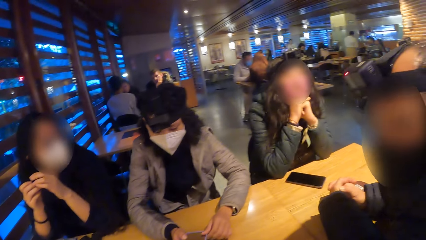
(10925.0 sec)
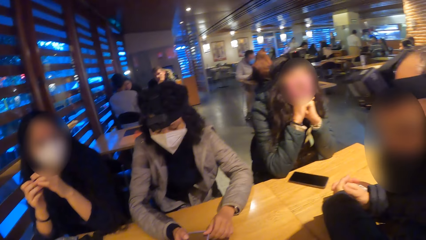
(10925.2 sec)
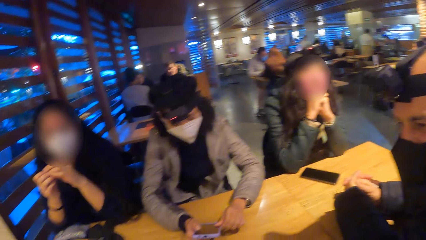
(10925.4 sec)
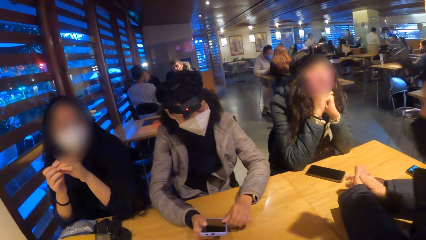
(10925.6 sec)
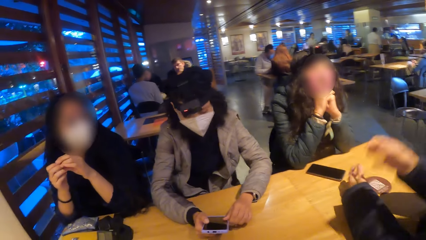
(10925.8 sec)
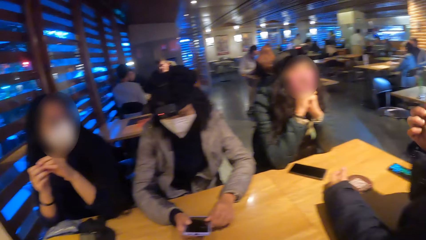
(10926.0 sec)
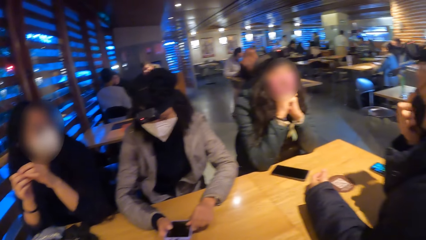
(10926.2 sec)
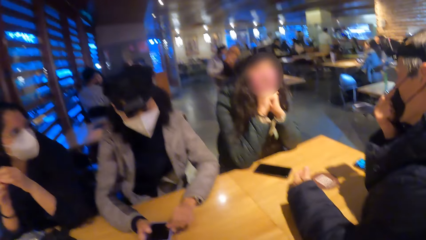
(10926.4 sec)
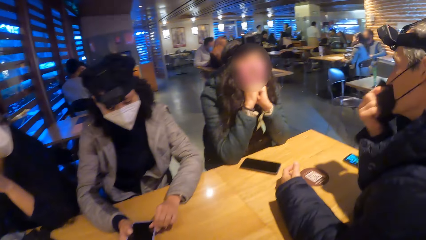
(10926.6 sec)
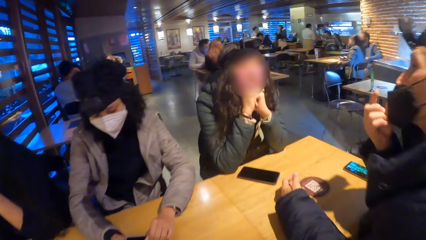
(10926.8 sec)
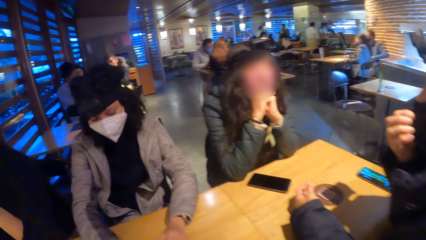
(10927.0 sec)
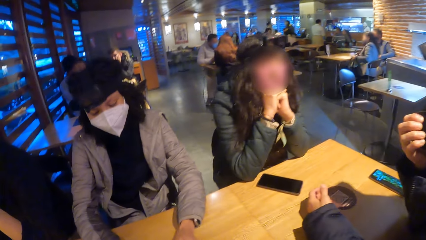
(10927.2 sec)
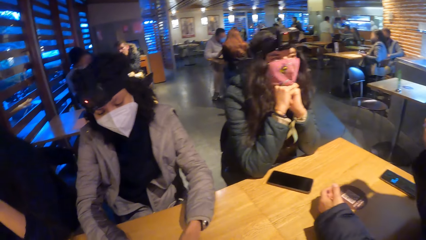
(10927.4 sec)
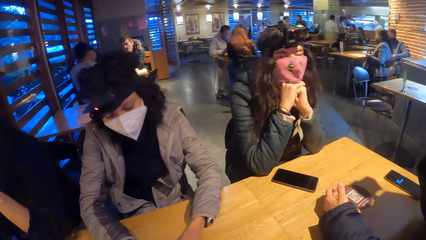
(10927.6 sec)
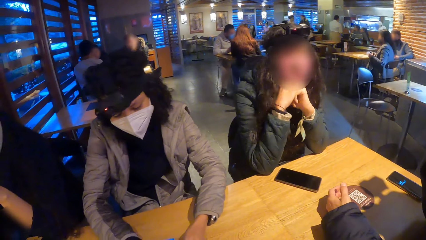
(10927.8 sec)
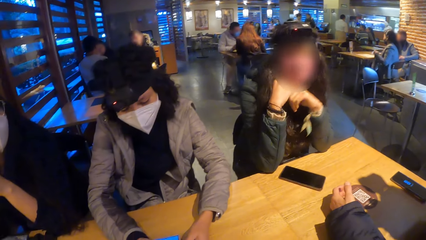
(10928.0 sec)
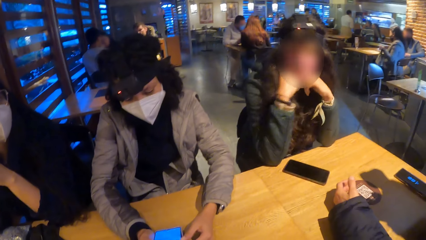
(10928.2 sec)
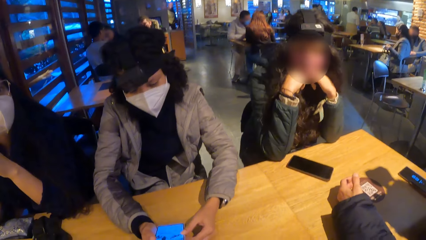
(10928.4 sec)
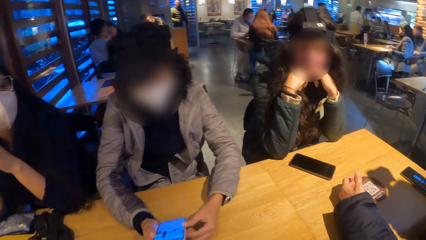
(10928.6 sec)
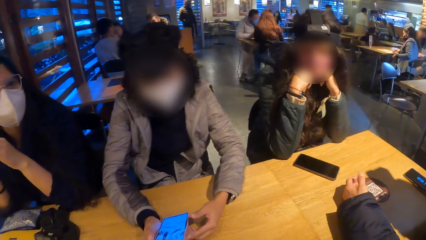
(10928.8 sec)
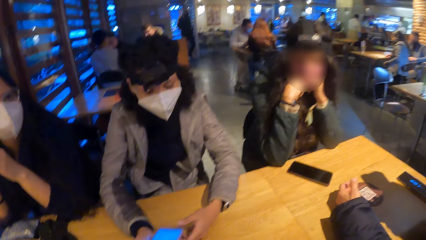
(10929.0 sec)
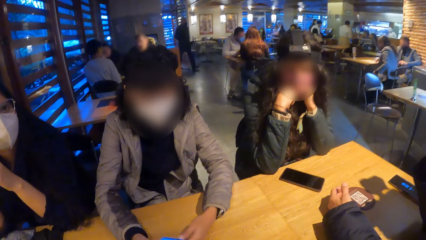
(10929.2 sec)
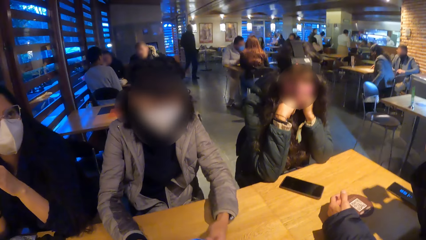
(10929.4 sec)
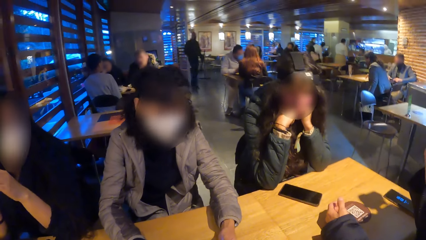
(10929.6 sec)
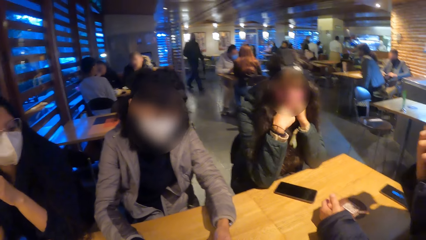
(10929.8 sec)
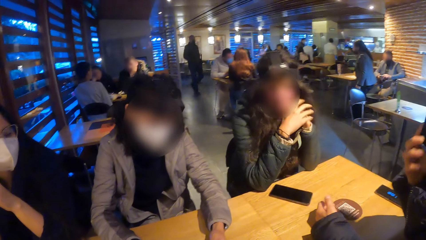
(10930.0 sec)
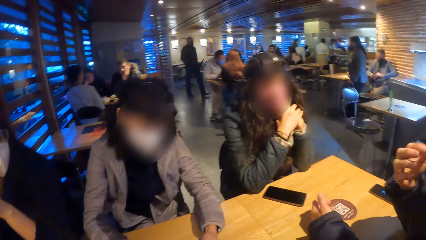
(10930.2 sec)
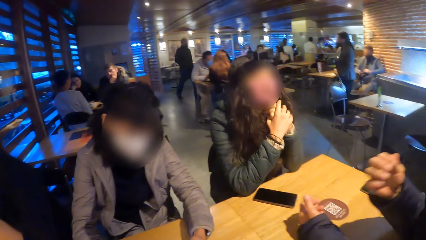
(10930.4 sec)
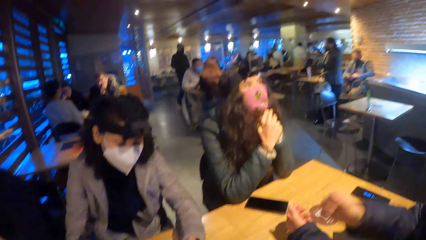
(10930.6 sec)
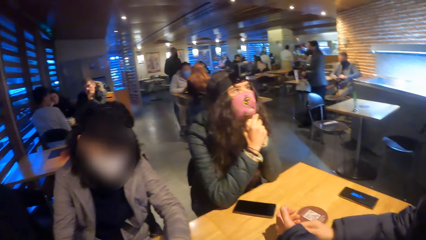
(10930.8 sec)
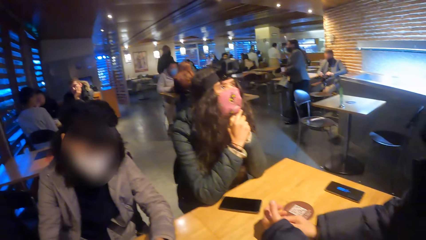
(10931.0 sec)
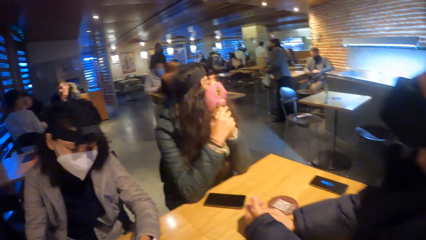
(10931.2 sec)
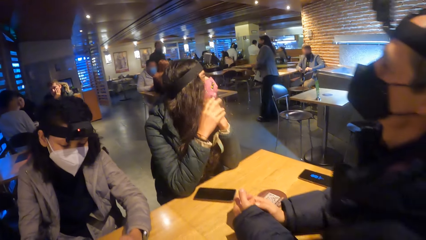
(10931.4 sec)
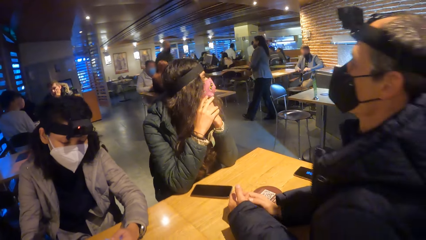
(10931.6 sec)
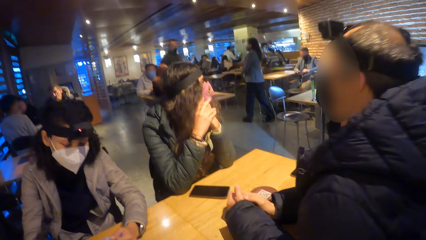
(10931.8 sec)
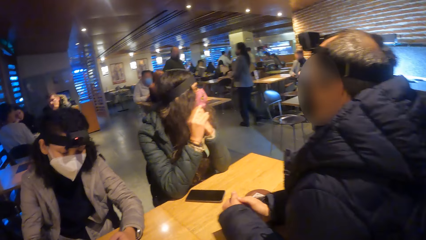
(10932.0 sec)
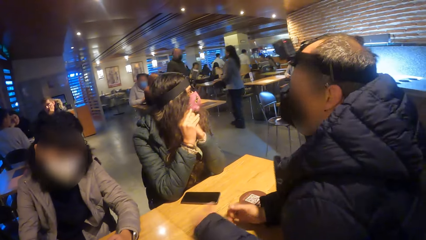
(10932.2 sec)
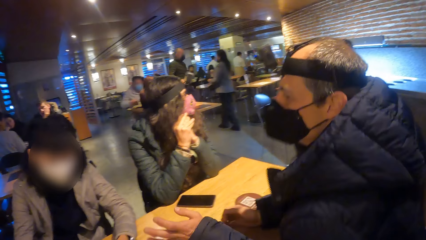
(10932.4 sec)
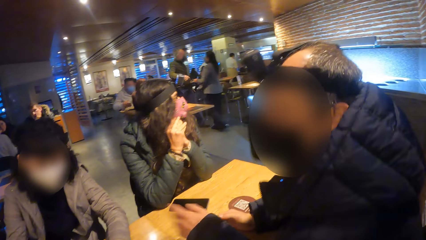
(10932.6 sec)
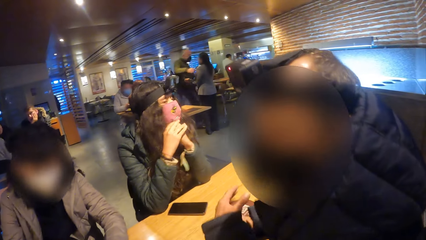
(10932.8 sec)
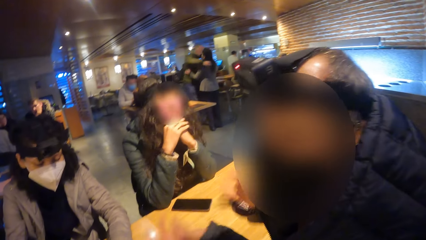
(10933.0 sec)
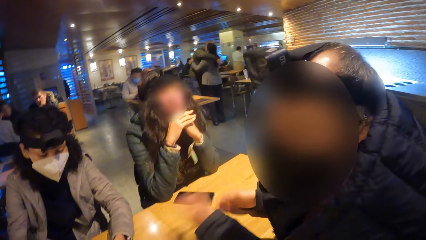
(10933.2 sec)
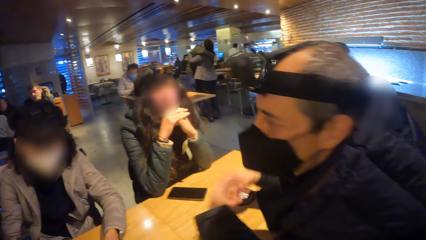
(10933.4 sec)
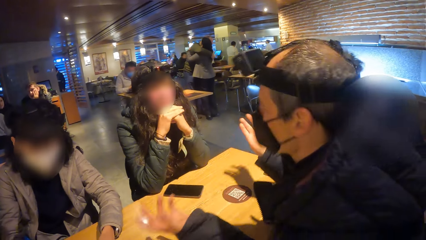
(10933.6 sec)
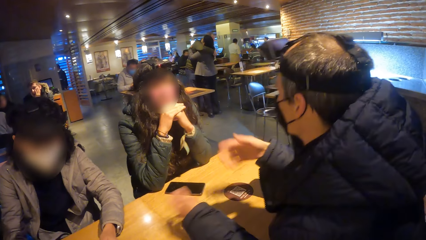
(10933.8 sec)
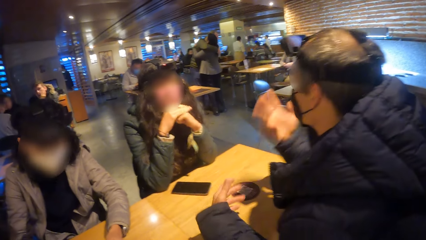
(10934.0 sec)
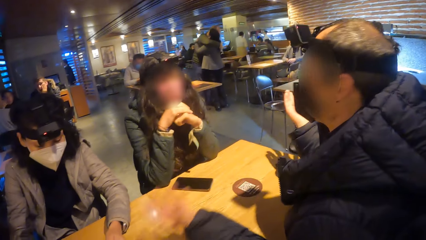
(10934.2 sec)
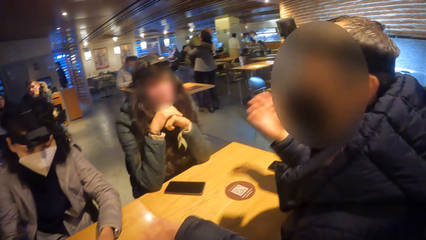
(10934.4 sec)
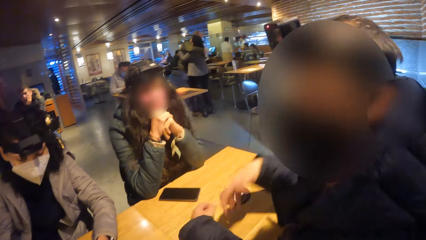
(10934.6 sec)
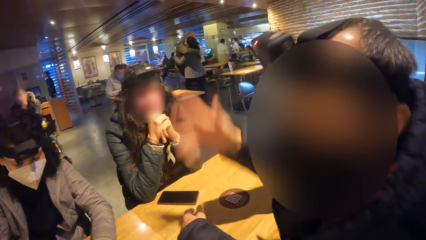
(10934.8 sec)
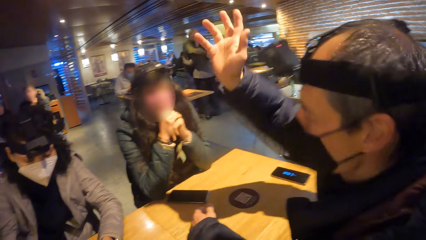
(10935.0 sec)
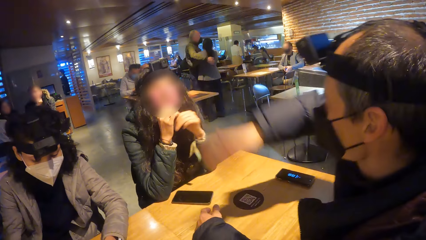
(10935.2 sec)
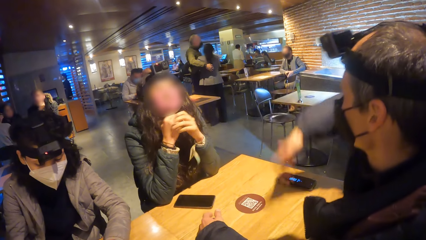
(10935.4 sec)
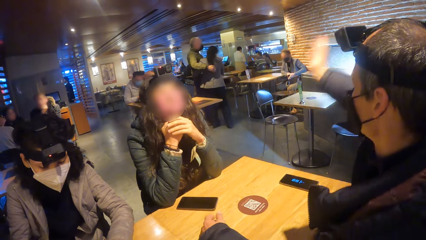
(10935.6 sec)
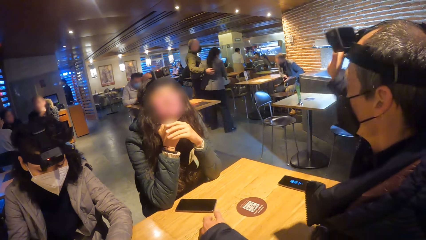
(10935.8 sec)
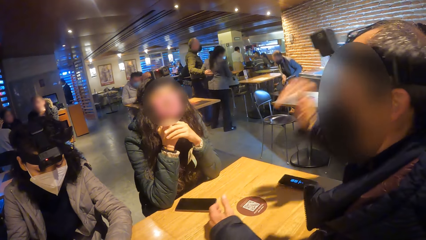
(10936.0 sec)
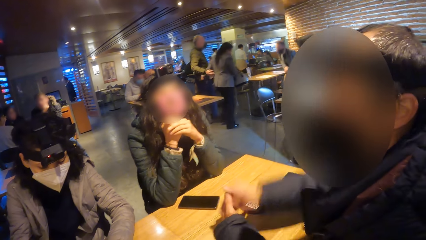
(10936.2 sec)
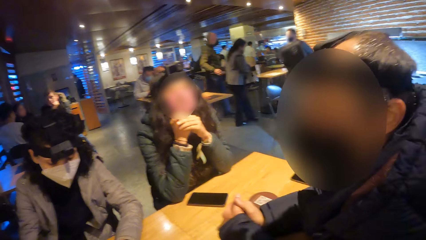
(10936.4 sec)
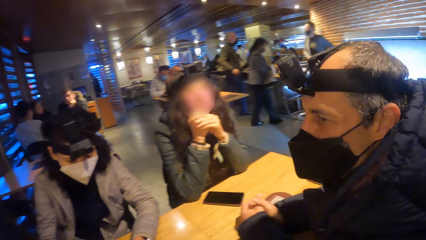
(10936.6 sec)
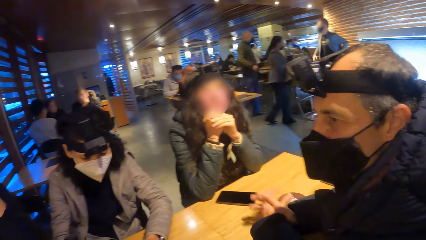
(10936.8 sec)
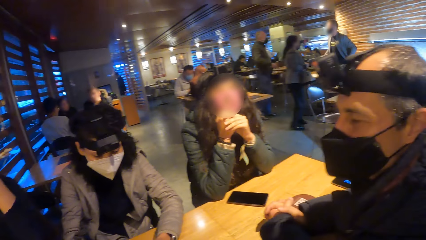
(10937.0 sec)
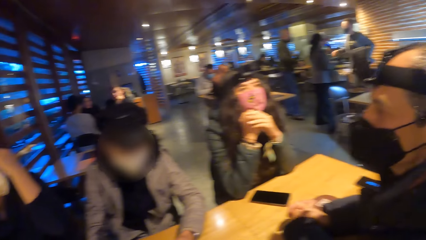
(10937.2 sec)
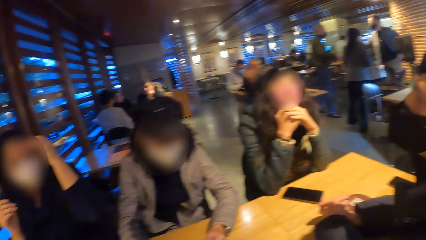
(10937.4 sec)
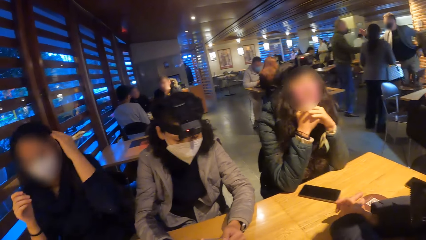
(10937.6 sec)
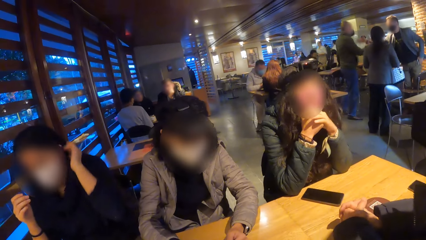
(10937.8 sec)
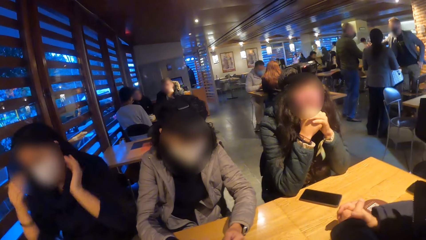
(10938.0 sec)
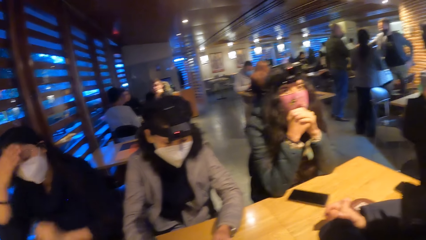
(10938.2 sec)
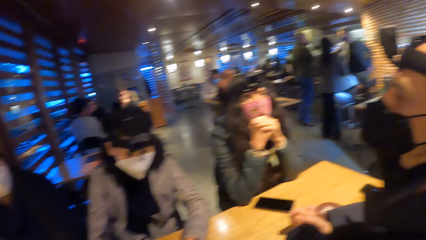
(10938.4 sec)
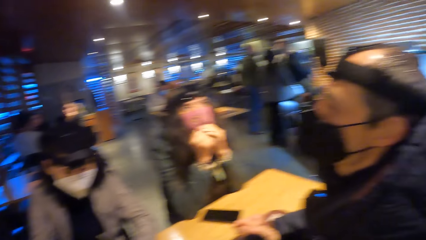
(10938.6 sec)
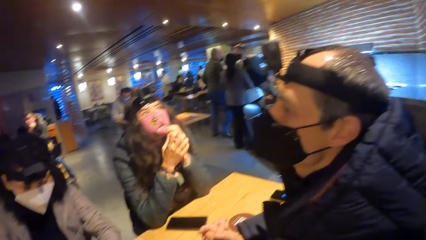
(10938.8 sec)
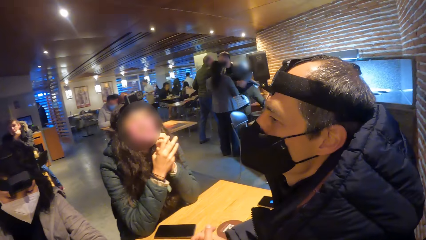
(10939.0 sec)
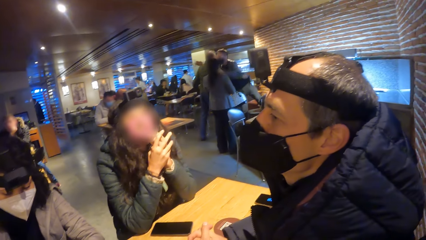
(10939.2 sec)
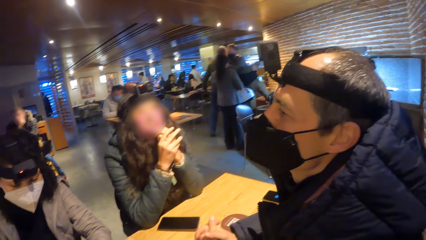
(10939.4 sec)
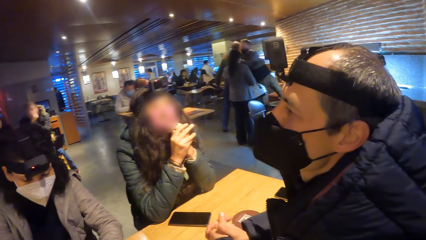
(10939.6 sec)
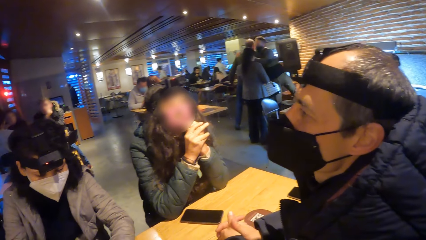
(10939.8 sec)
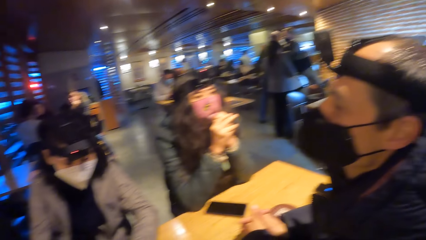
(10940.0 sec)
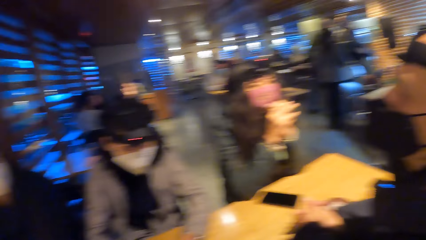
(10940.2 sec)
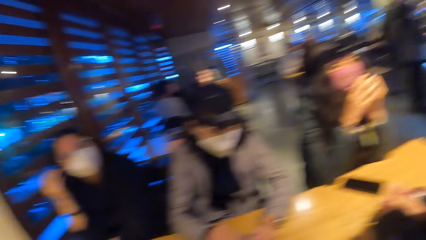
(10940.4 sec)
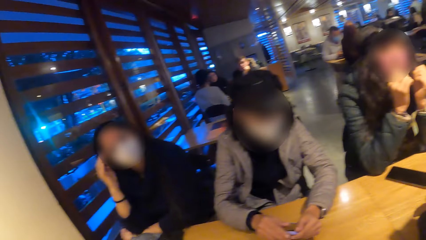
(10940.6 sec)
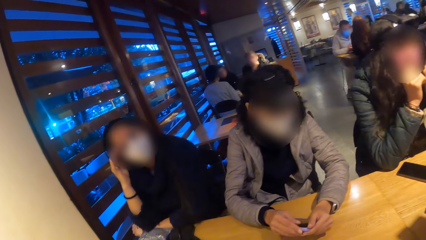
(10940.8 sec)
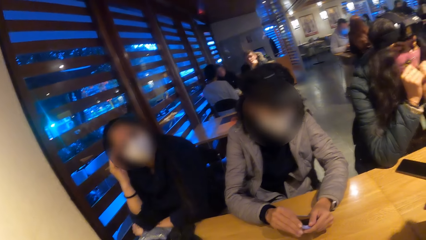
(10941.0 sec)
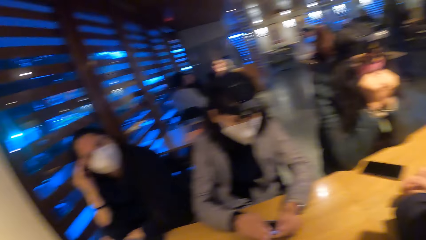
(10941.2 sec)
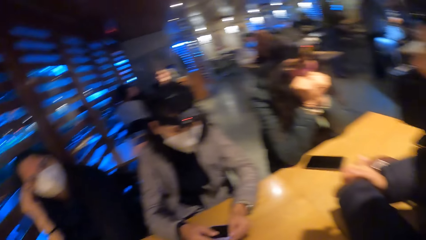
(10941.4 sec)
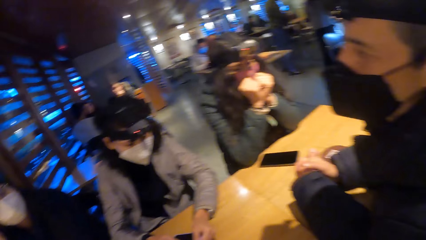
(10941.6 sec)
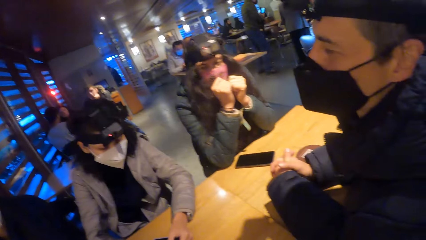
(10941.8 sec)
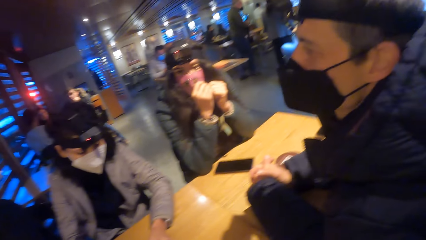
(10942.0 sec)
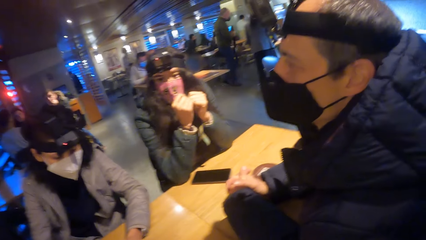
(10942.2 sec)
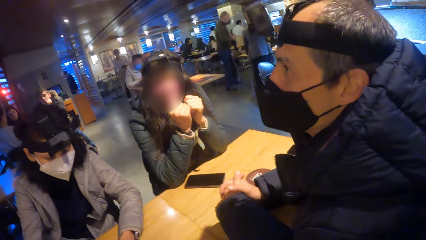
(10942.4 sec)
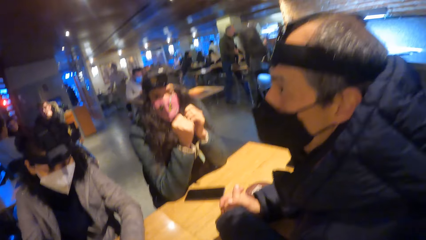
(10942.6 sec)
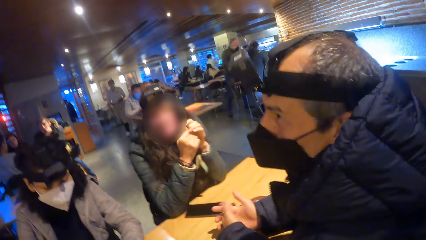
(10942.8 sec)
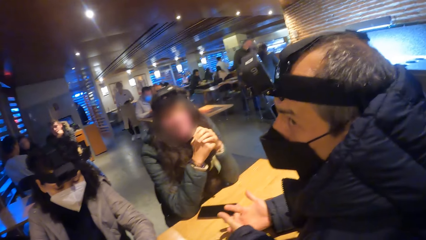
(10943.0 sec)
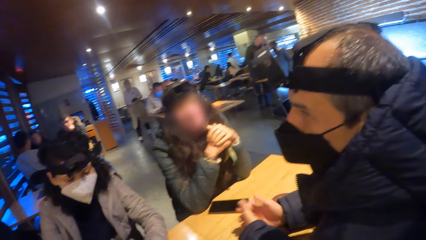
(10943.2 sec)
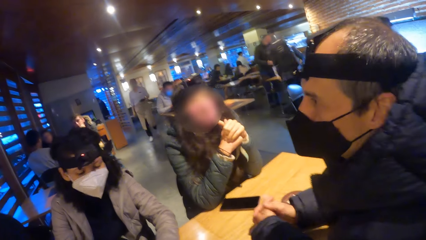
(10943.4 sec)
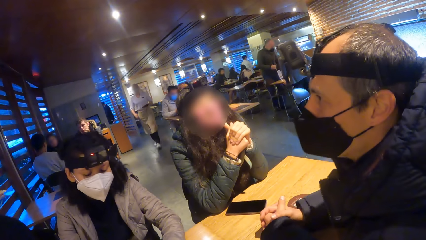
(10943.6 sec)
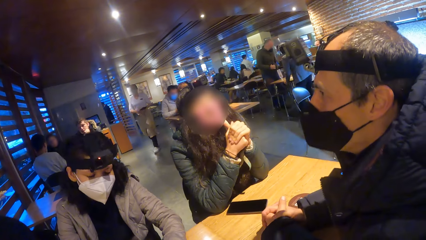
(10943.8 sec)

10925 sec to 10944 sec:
The camera wearer turns towards a woman, another woman and a third woman. The second woman picks up the phone on the table with both hands. A man adjusts his nose mask with his right hand. The second woman holds the phone with both hands. The man removes his right hand from his nose mask and places his right hand on the table. The man demonstrates to the camera wearer with both hands. The first woman touches her hair with her left hand. The camera wearer turns towards the man. The first woman touches her hair with her right hand. The camera wearer turns towards the first woman. They turn towards the man.
